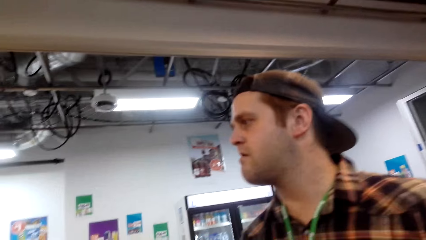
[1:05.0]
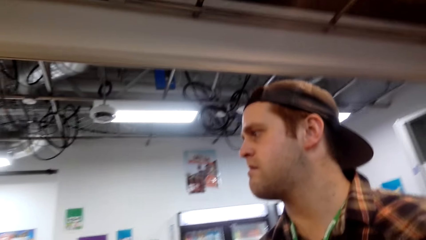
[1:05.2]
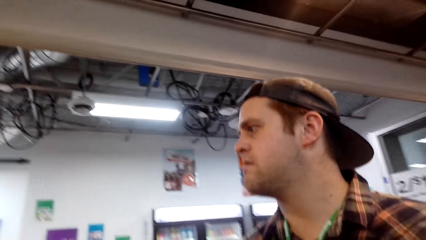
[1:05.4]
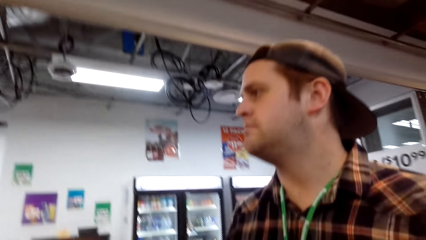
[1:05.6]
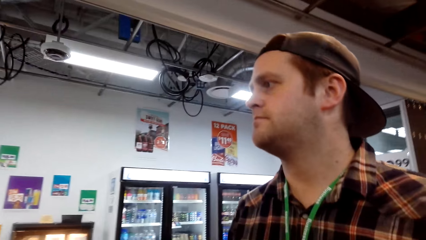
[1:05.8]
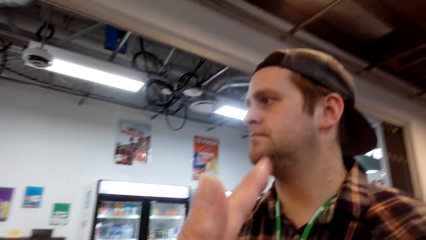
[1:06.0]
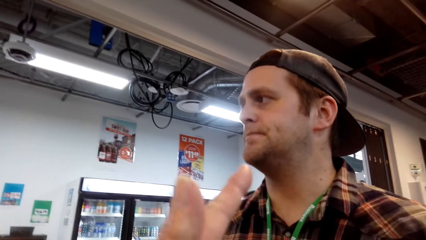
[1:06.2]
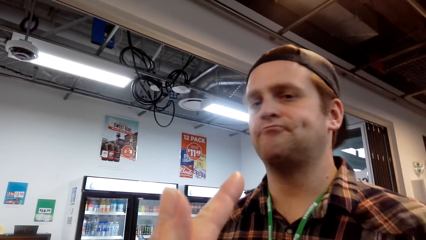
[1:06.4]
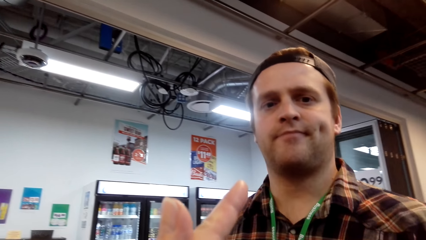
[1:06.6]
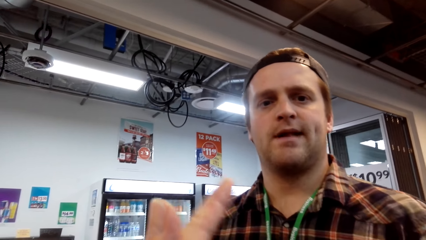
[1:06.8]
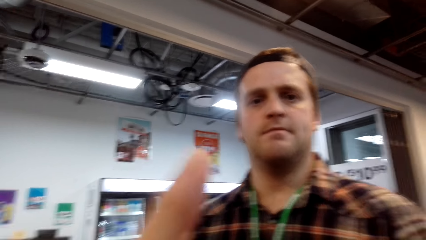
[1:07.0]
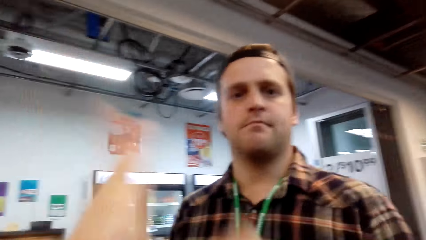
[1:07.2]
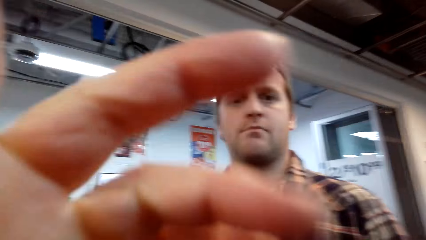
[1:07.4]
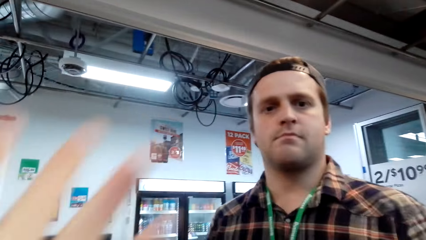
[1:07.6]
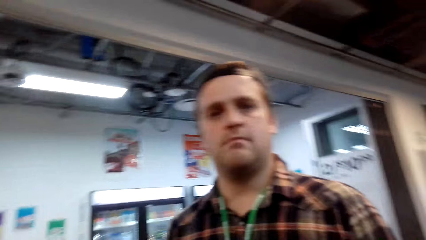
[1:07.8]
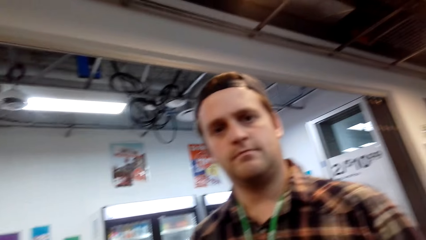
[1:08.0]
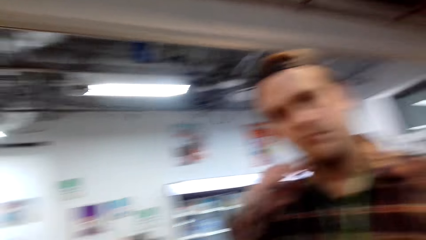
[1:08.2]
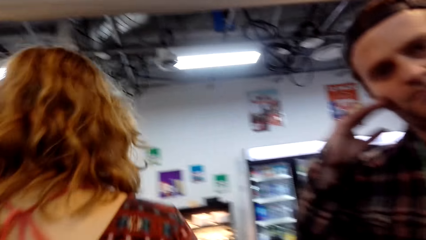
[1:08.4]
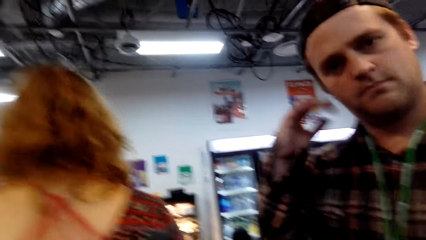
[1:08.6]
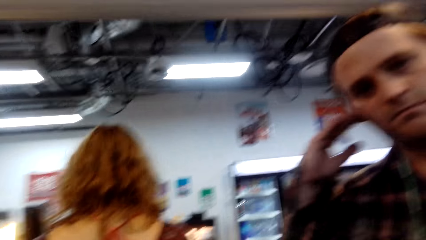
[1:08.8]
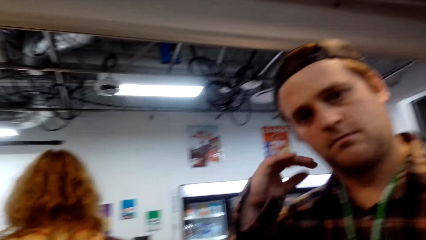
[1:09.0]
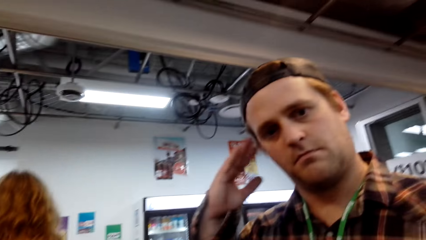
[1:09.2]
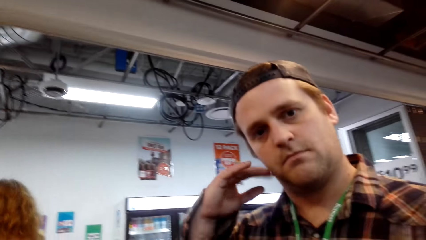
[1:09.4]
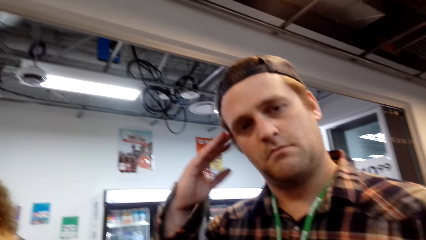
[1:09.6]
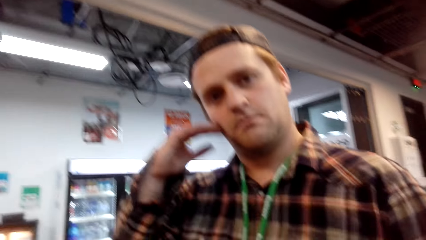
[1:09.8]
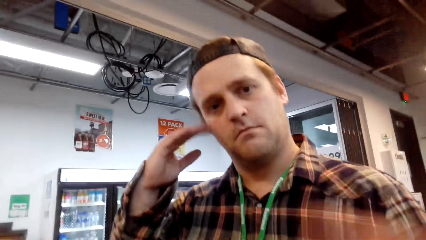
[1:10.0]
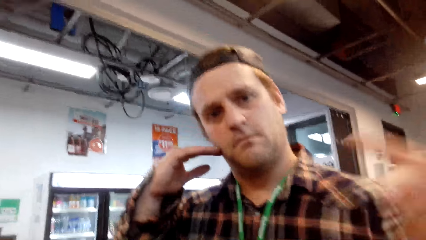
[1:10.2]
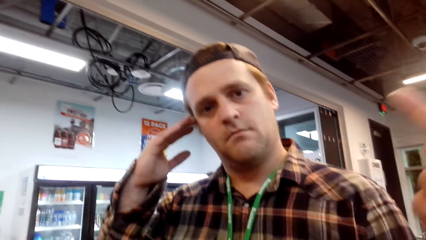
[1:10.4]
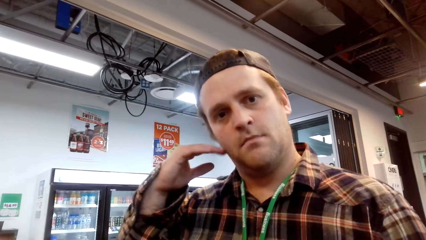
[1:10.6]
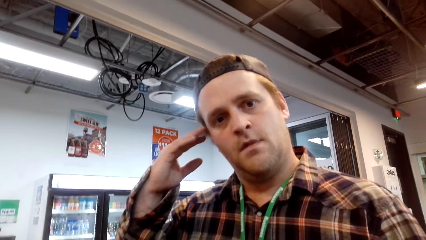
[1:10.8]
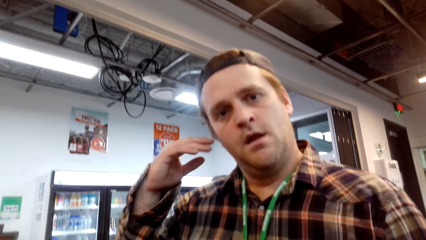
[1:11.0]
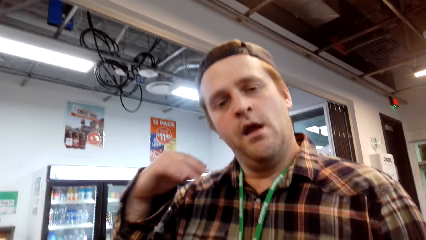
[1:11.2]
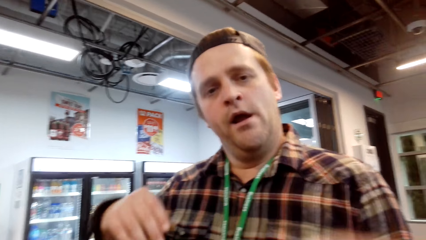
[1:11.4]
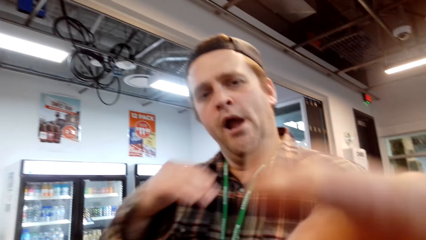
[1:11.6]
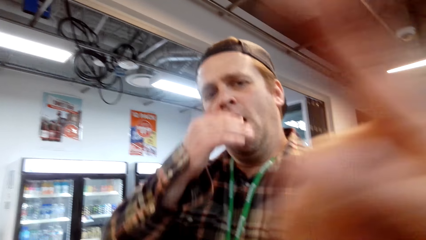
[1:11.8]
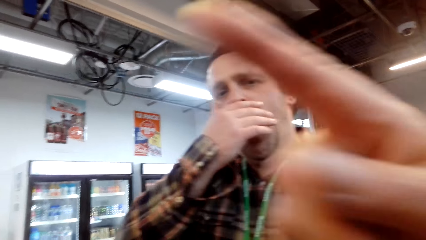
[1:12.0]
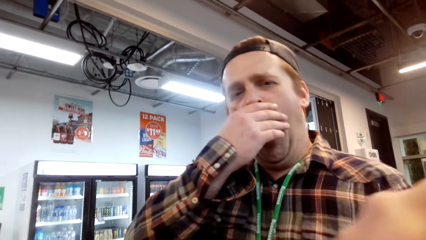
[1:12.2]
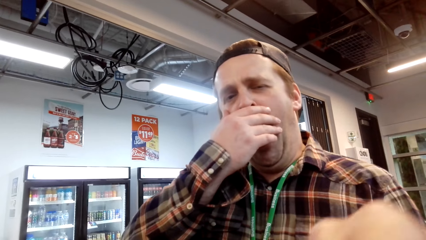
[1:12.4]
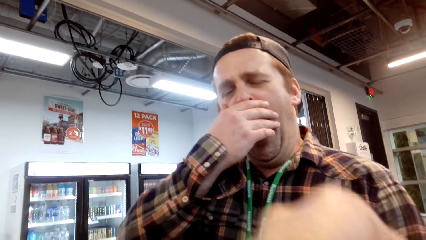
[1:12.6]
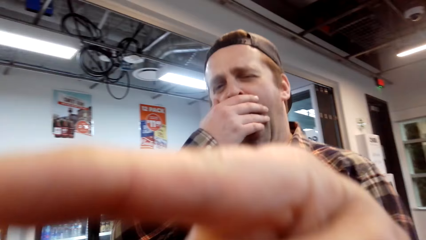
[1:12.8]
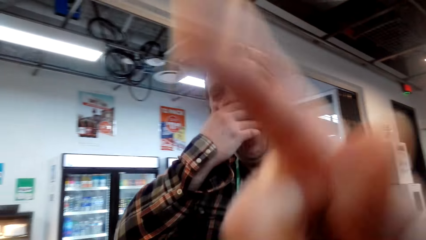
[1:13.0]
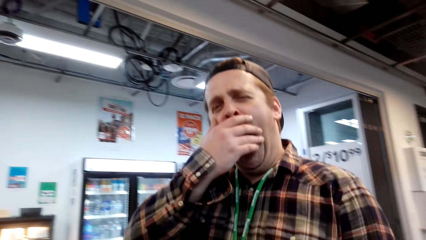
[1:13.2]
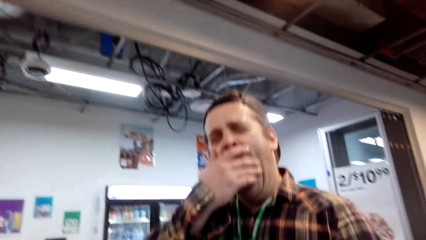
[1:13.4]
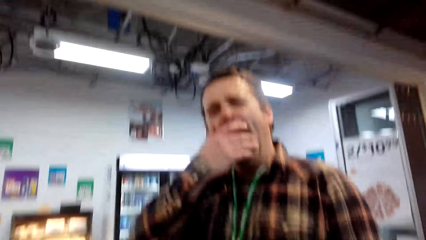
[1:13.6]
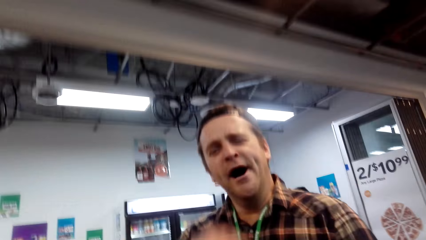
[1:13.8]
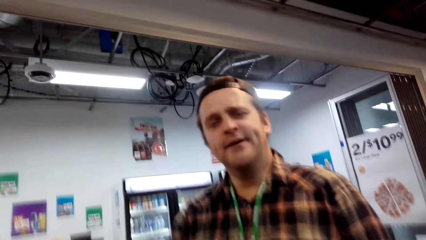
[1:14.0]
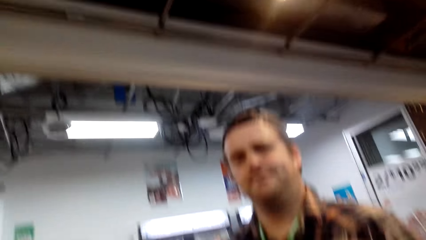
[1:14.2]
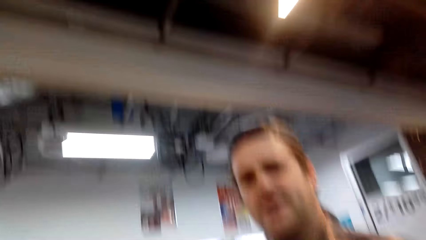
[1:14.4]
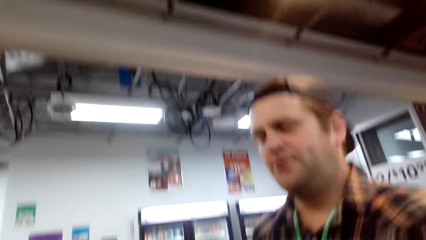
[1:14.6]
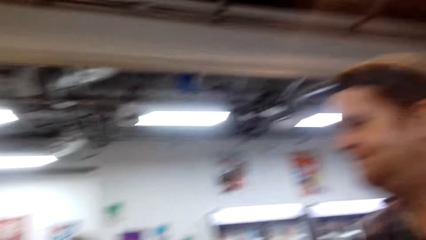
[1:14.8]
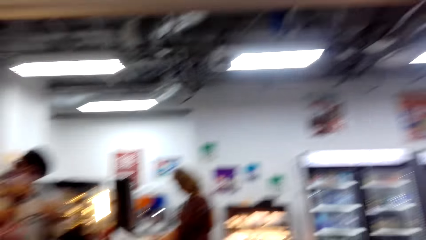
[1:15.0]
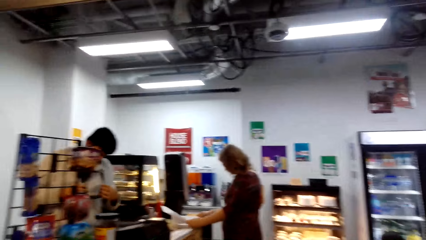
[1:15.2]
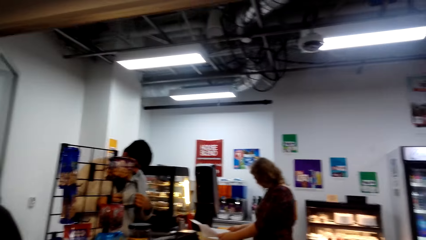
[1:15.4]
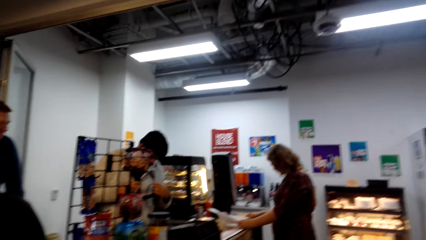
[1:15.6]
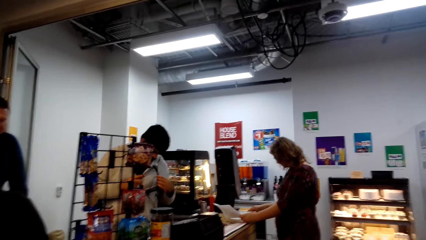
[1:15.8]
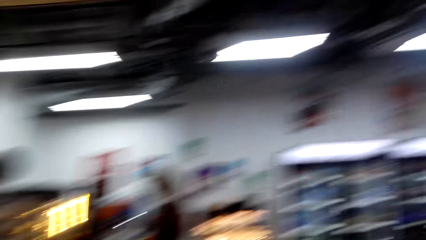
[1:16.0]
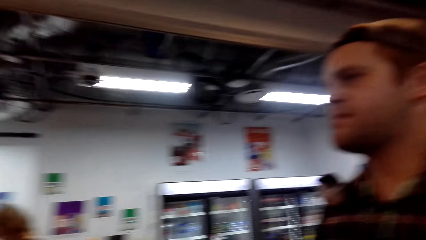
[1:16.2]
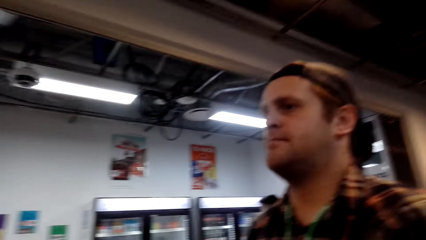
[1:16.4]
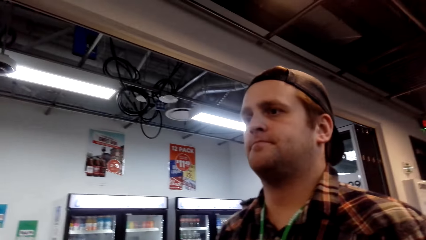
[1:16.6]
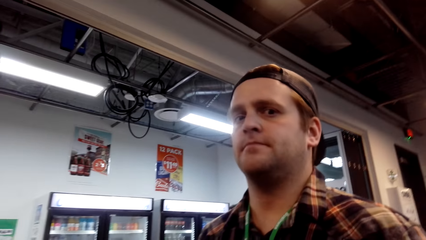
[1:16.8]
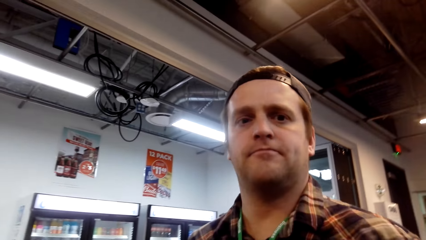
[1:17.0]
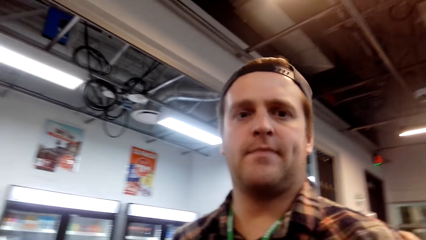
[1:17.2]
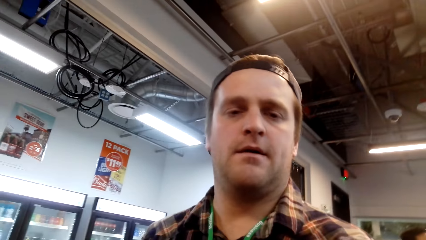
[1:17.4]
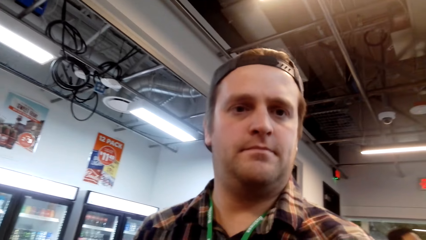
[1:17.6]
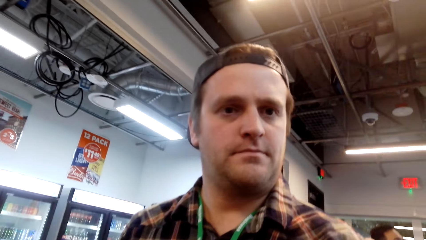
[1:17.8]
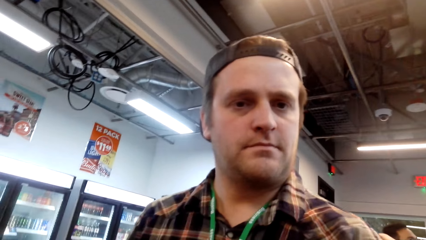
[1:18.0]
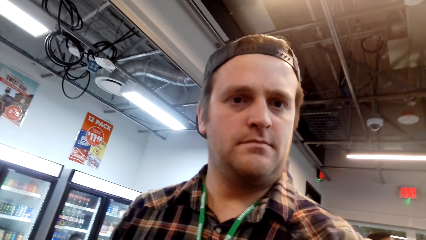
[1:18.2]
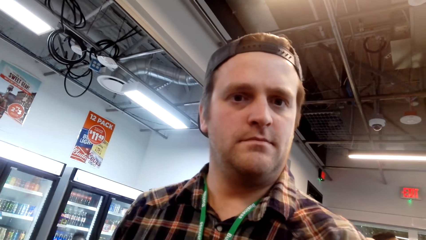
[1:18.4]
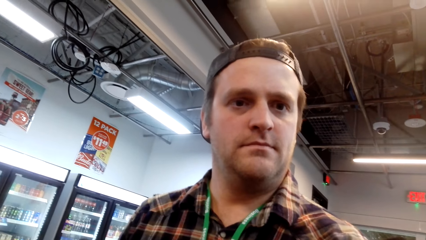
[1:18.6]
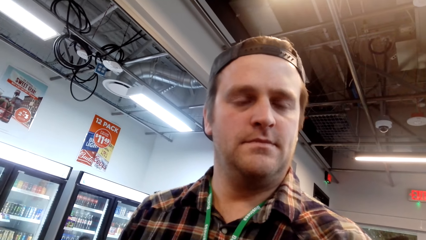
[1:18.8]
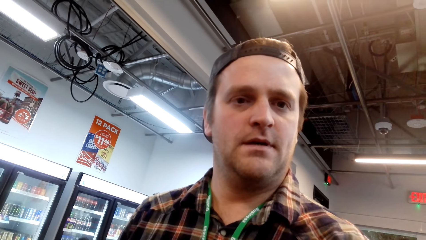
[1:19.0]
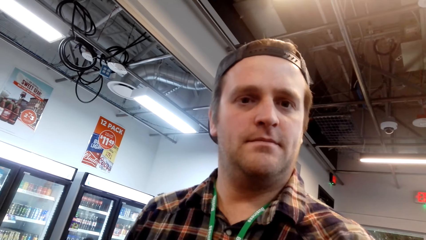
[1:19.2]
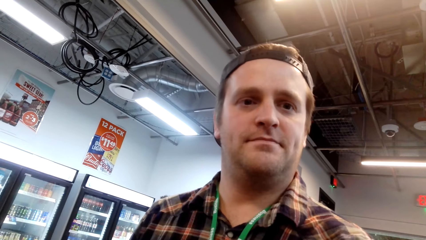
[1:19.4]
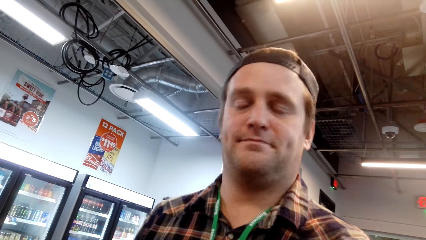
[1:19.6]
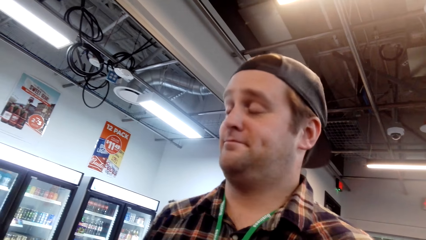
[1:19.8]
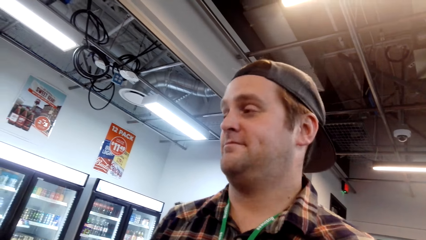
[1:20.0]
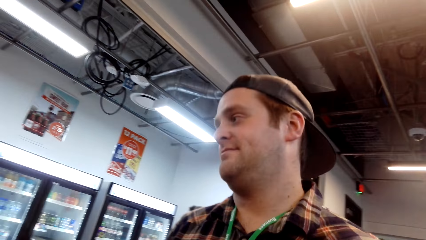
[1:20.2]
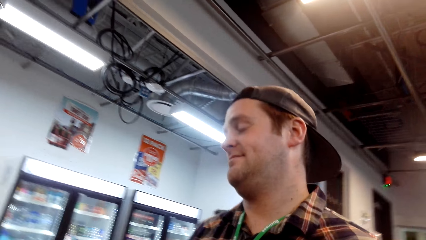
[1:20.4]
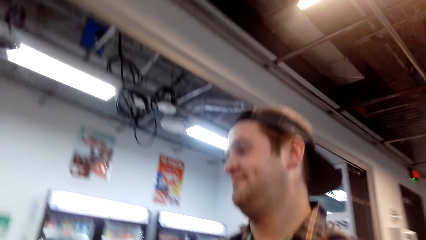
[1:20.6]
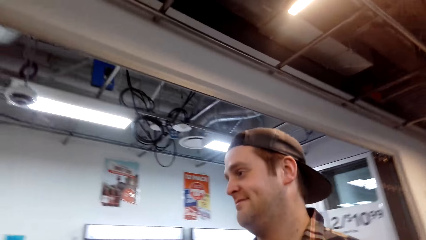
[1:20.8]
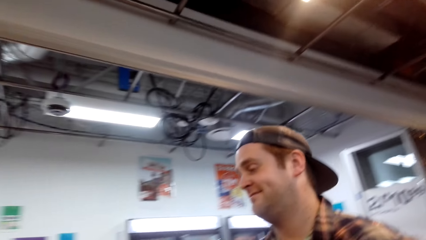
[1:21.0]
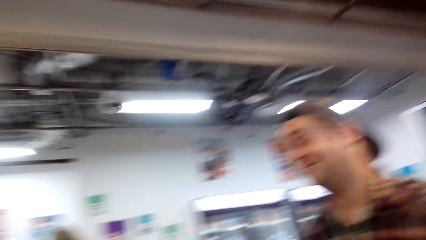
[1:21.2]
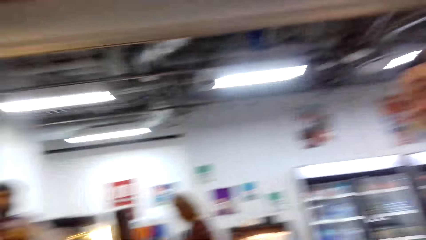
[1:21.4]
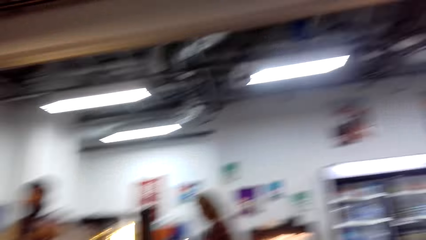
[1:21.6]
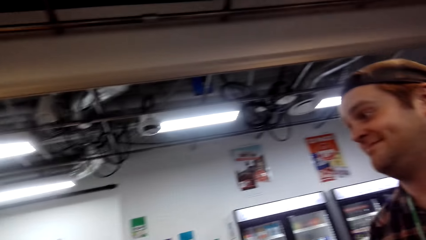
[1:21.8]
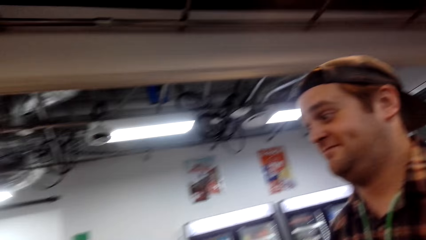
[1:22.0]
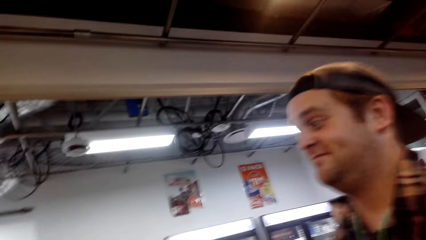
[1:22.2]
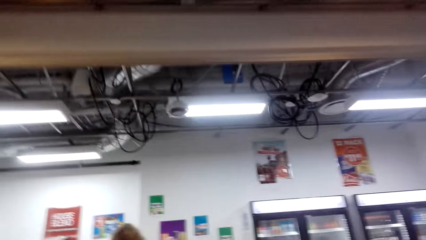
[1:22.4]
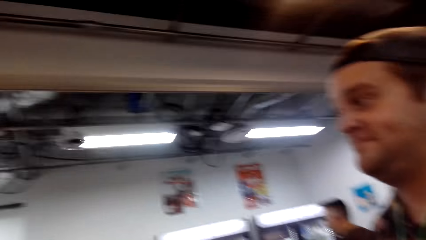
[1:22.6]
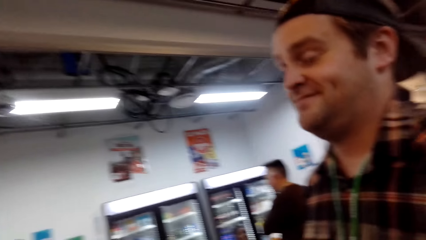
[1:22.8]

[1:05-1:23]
The camera wearer makes a hand gesture. A man scratches the ear. The man makes a hand gesture. The man yawns in the store and covers the mouth with the hand. The camera wearer looks around the store. The man looks at the camera wearer. The camera wearer looks around the store.
